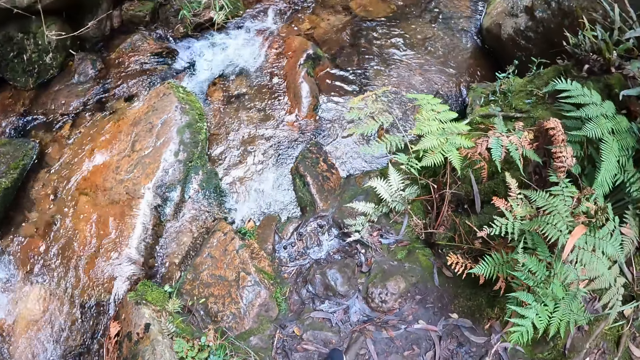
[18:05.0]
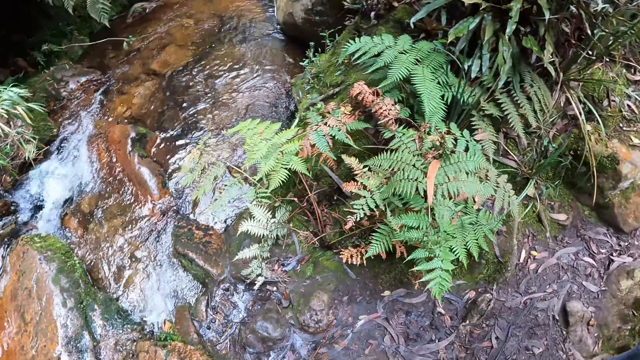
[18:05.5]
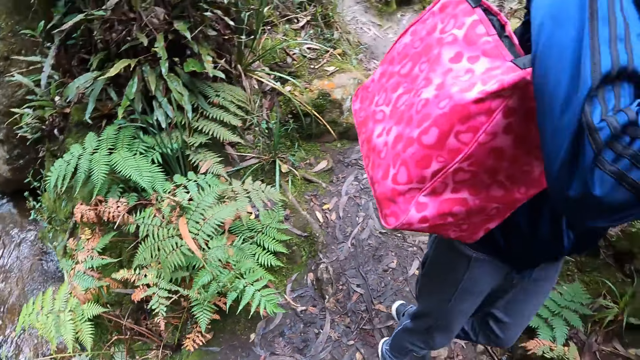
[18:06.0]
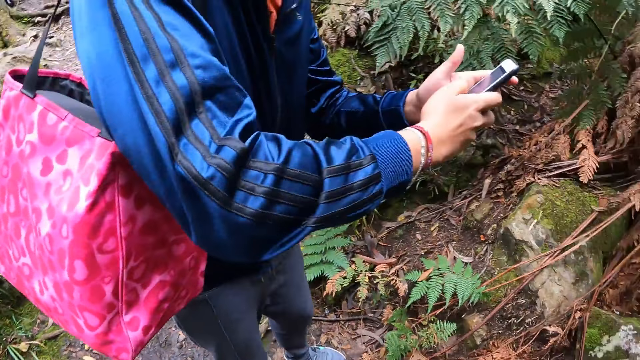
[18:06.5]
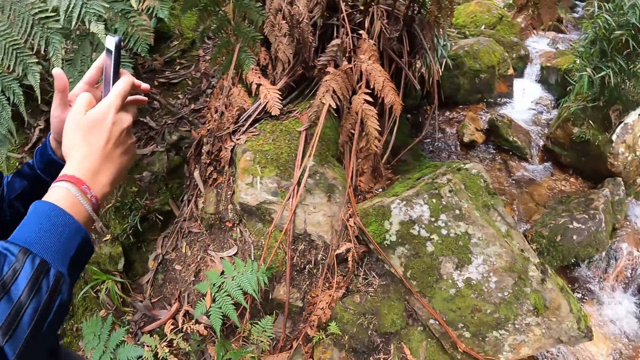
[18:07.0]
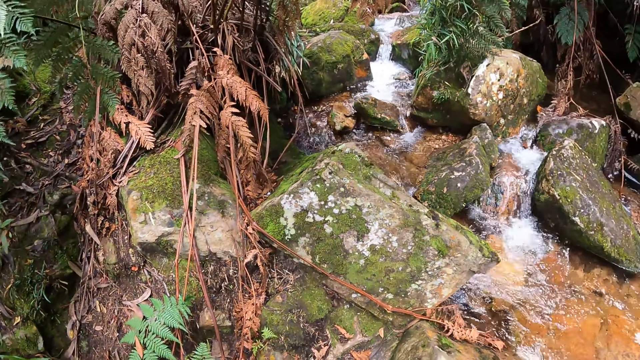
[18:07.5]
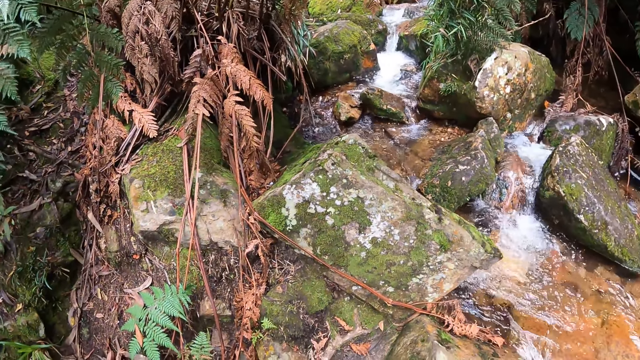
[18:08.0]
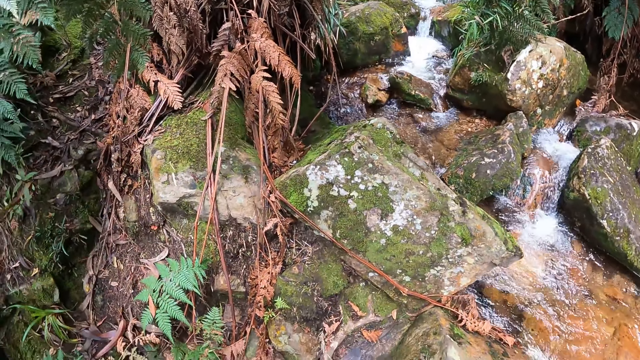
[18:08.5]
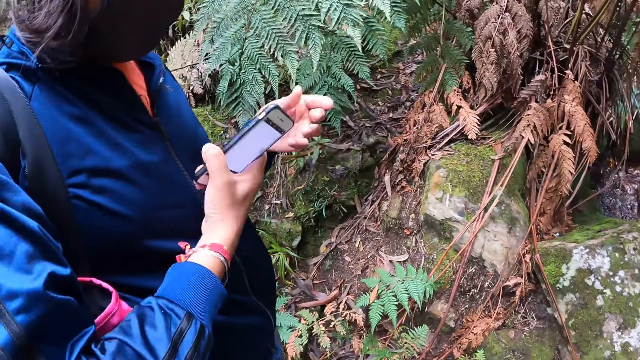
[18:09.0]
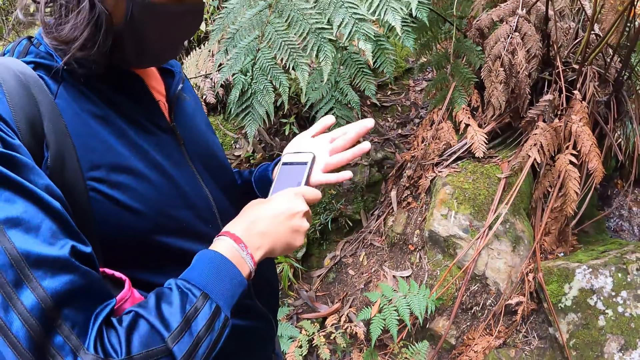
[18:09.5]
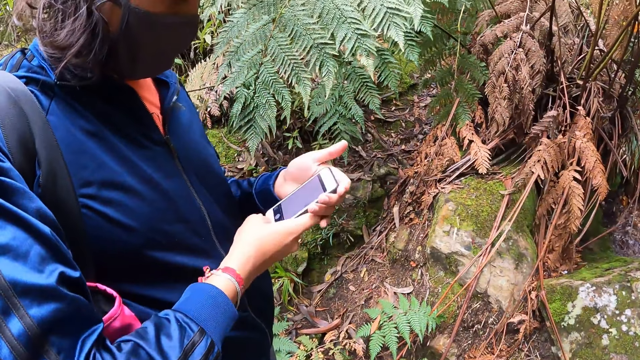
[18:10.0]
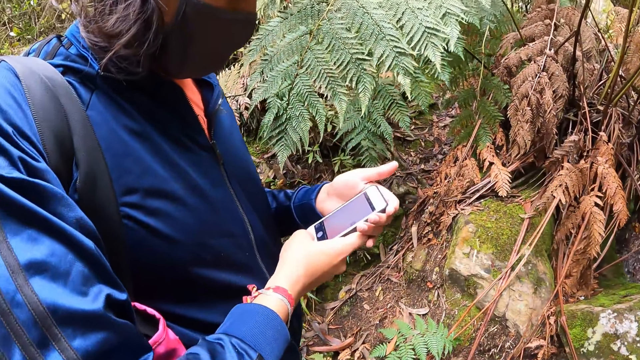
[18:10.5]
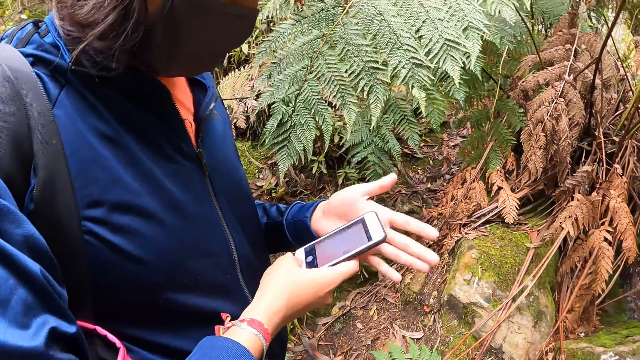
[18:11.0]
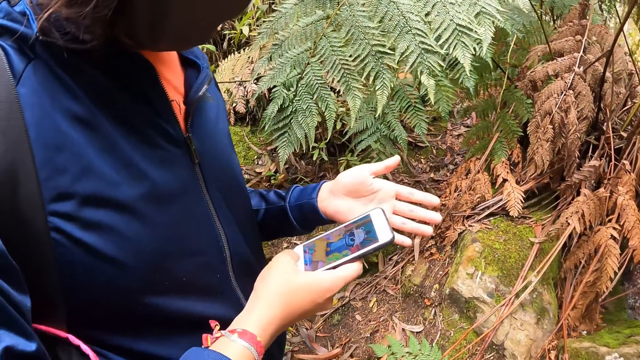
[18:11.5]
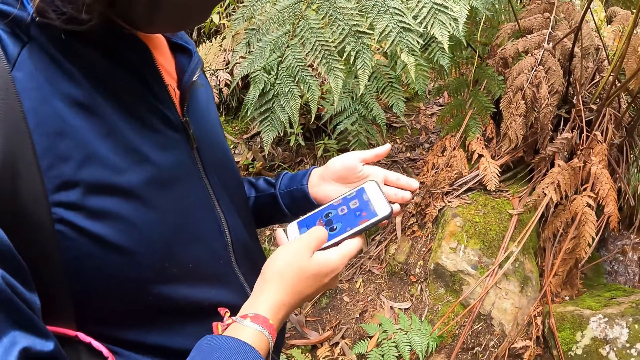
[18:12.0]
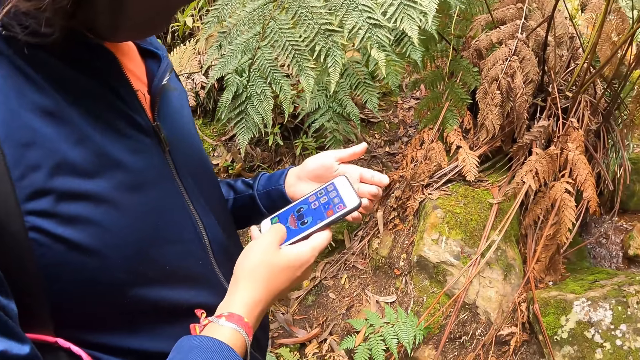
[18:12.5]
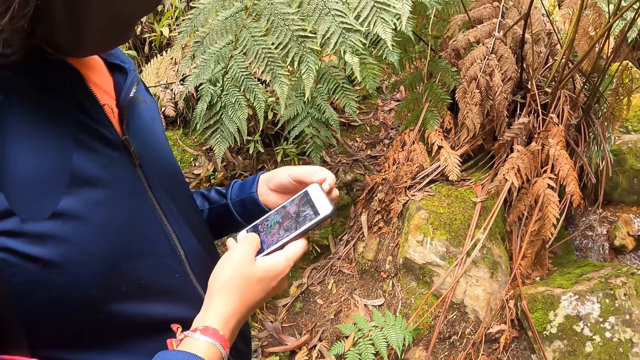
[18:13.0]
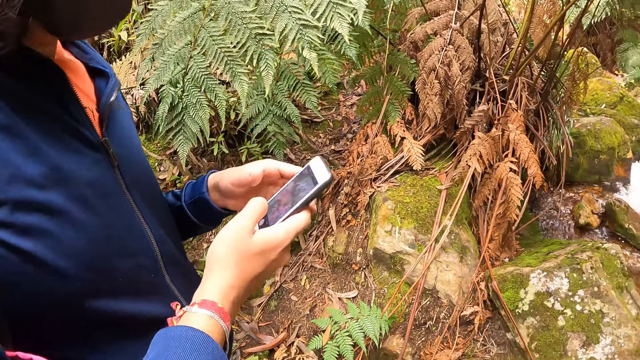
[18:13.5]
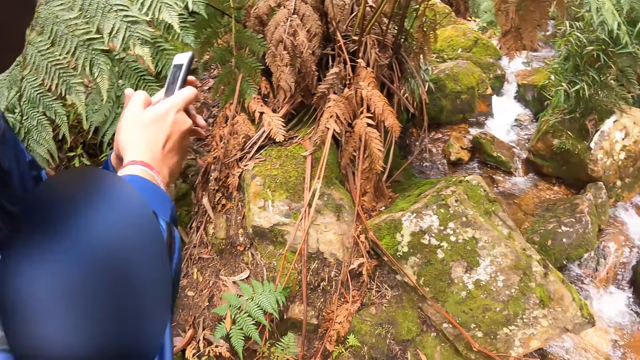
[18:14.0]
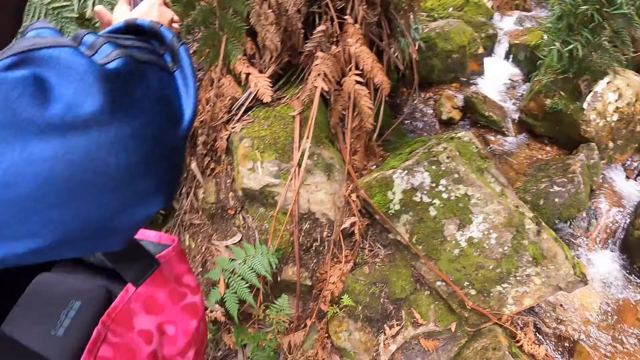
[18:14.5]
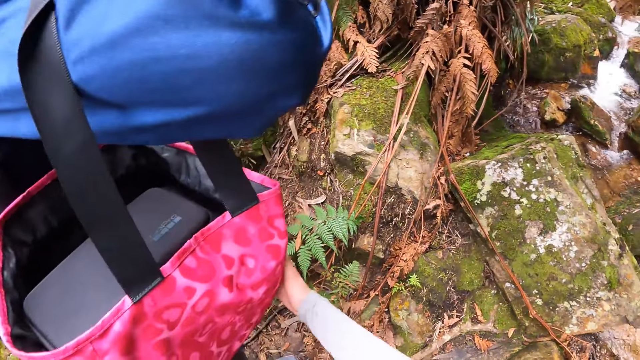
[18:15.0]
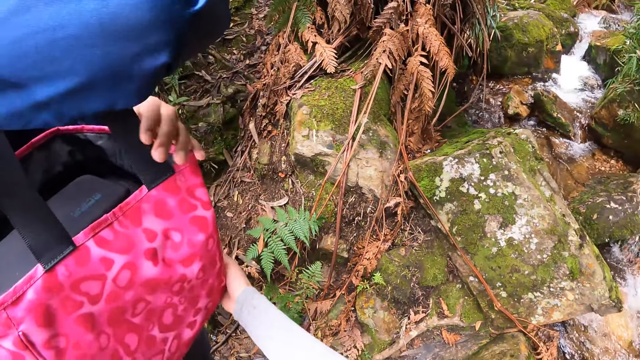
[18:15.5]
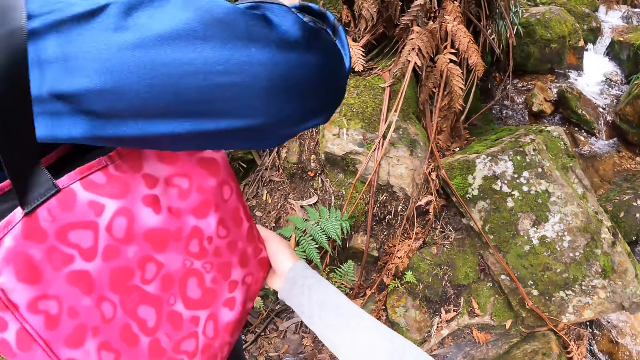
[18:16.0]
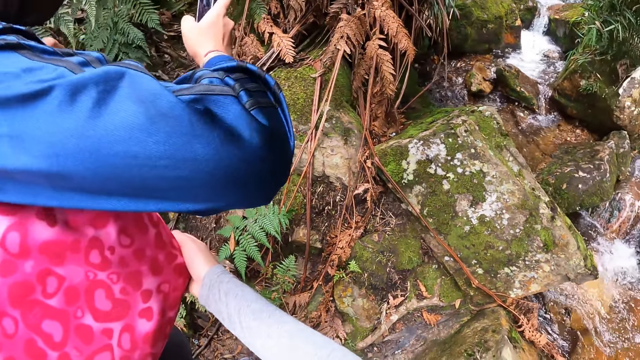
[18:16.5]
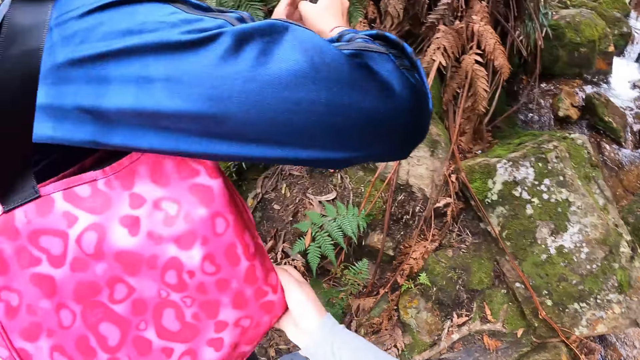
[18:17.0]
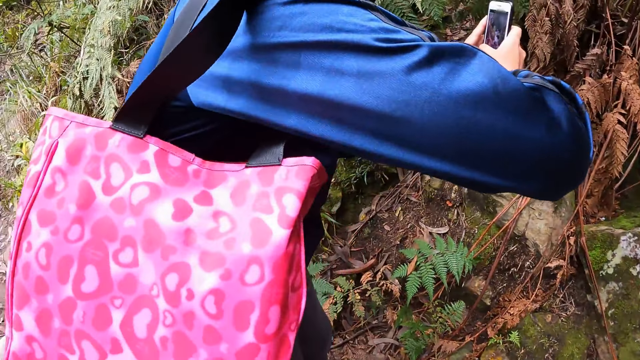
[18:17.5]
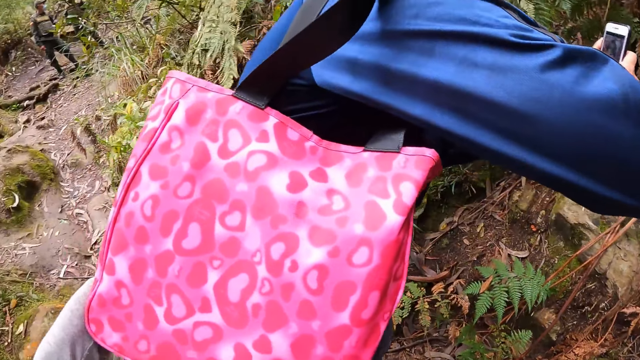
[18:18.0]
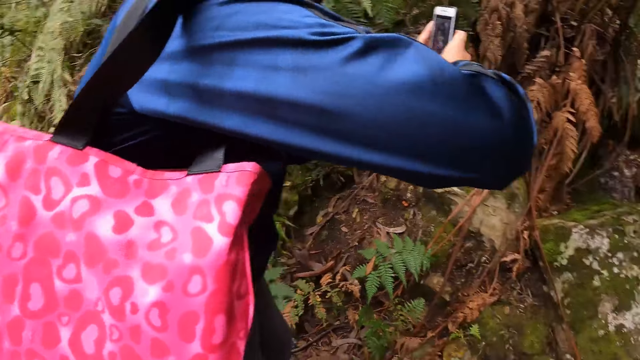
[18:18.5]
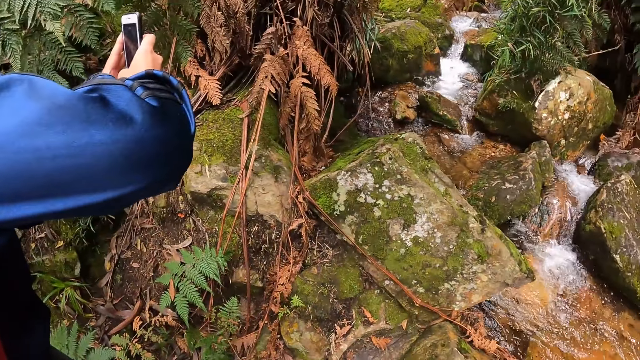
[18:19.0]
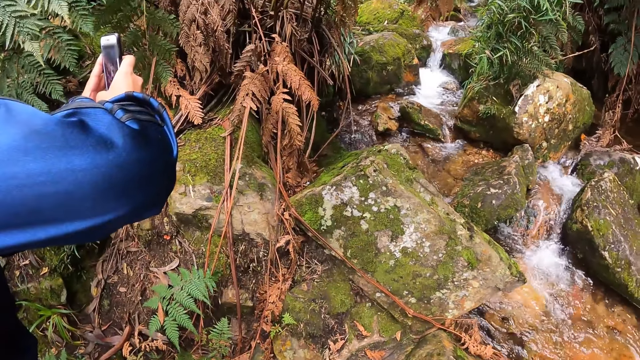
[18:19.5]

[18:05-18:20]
The camera wearer looks around. A man holds the phone. The man hits the phone in his left hand on his right hand. The camera wearer looks around. The man operates the phone with his right hand. The man looks at the phone. He looks at the phone again. He talks with gesture. The man touches the phone screen and lifts the hand up. The camera wearer holds the bag with the man in her right hand. She holds the bag with both hands on the woman's right hand. The woman operates the phone with both hands.

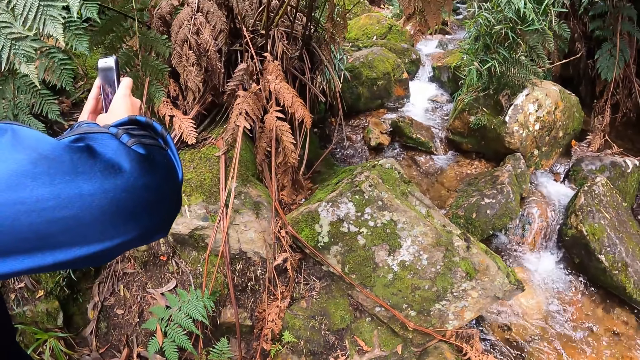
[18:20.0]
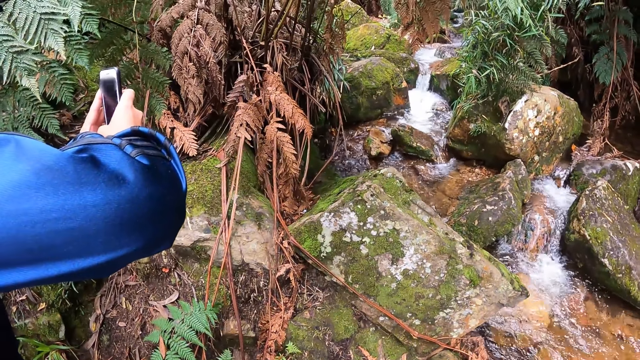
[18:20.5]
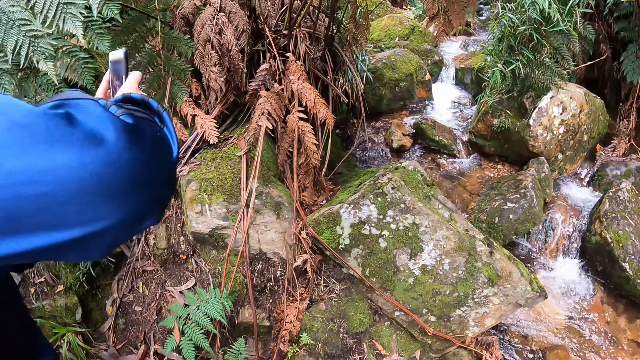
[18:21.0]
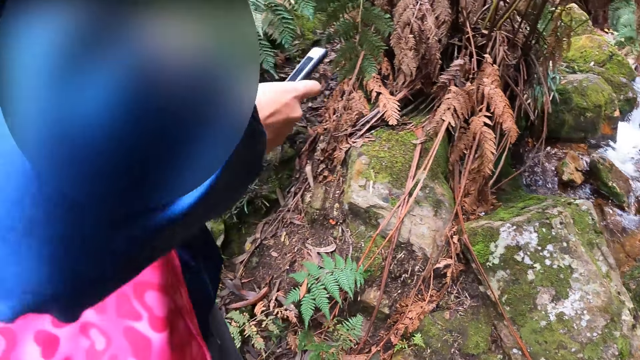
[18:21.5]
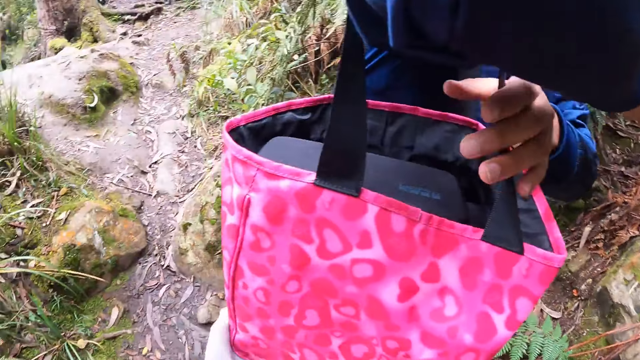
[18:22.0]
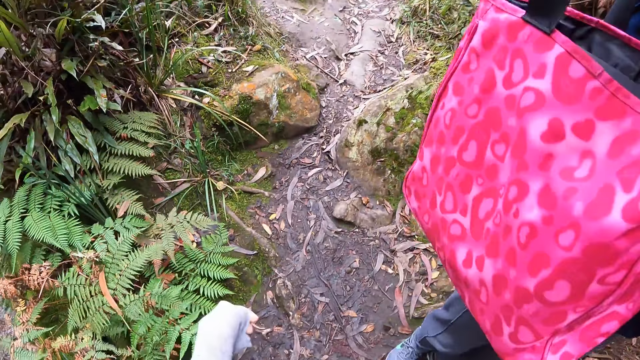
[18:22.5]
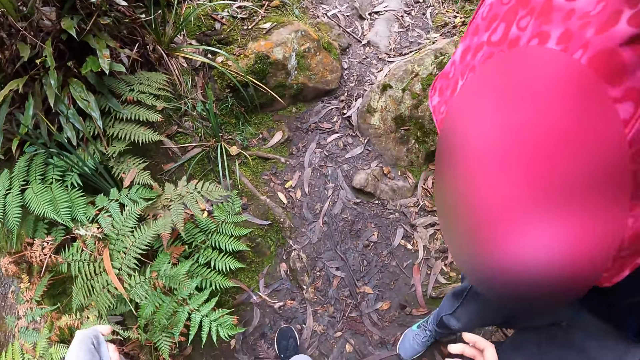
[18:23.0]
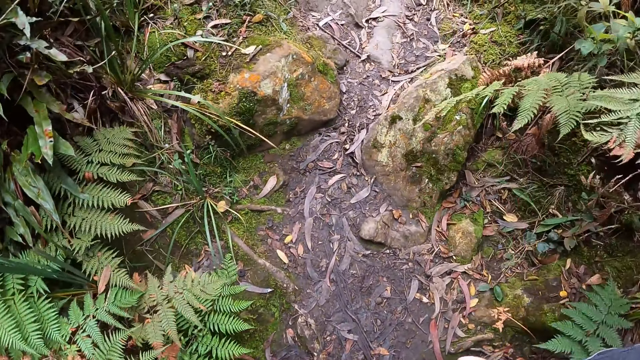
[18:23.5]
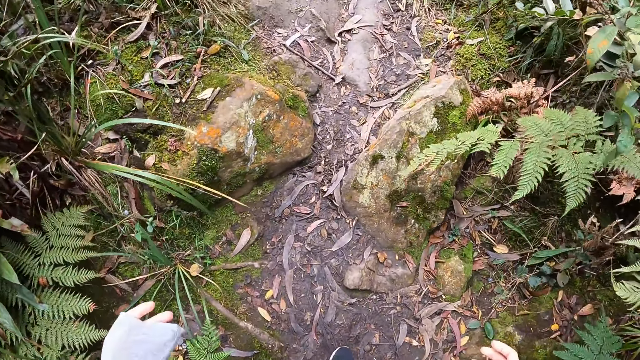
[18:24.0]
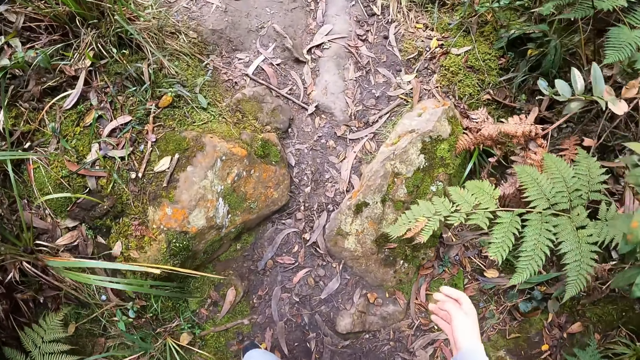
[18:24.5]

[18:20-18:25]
The woman adjusts the bag in her right hand with her left hand. The camera wearer walks forward on a trail.
